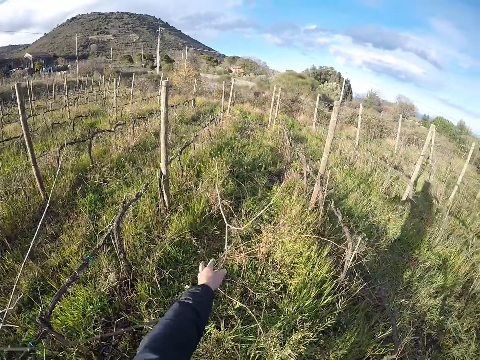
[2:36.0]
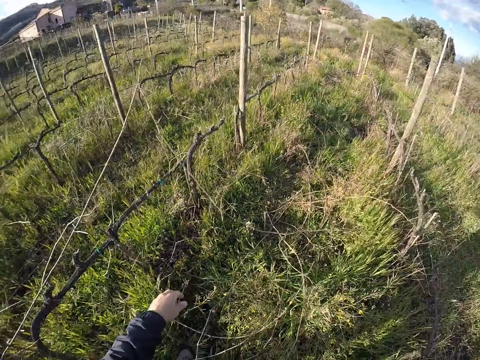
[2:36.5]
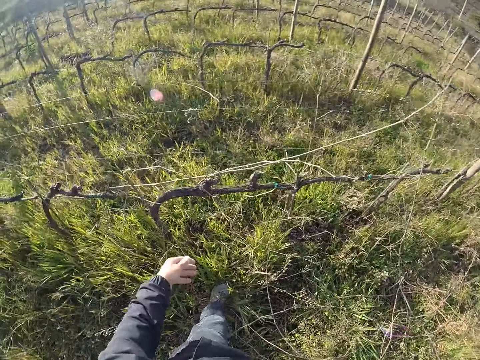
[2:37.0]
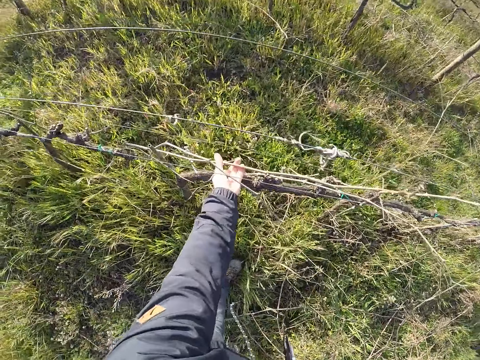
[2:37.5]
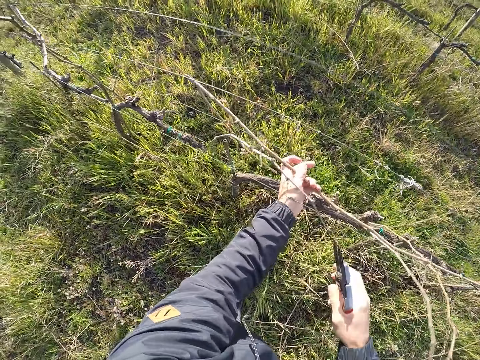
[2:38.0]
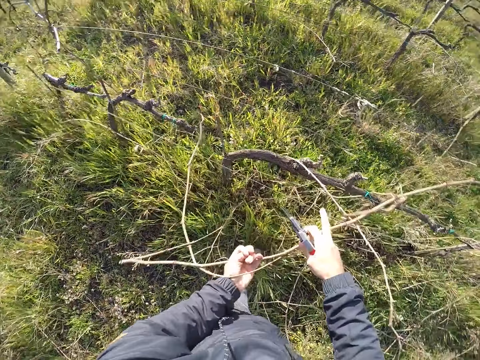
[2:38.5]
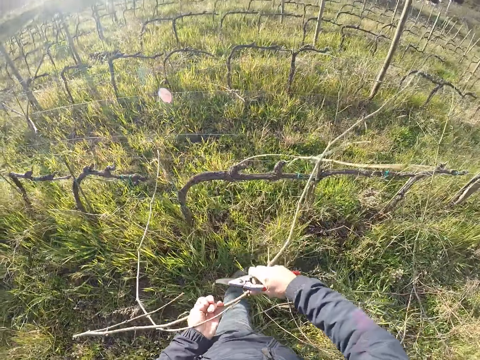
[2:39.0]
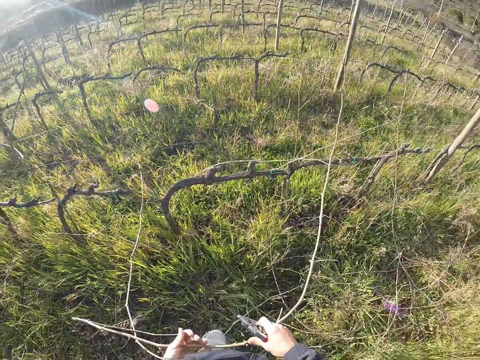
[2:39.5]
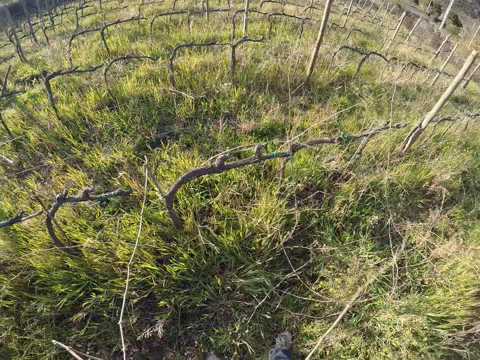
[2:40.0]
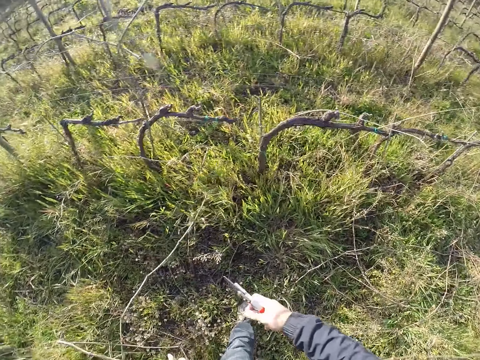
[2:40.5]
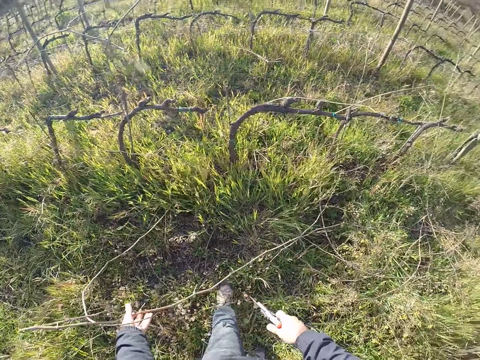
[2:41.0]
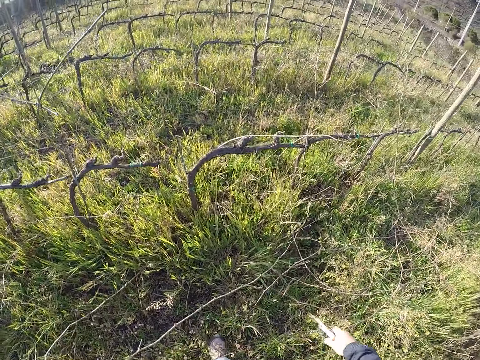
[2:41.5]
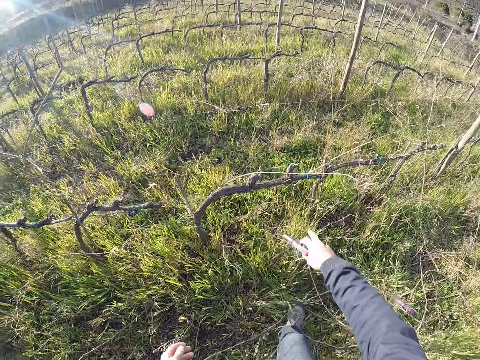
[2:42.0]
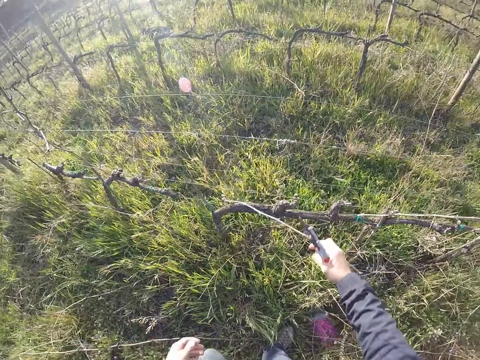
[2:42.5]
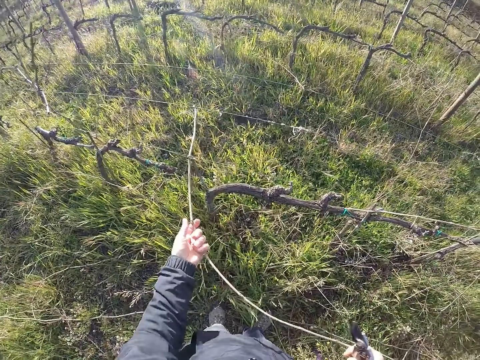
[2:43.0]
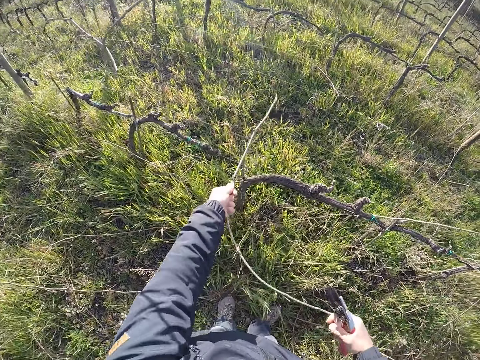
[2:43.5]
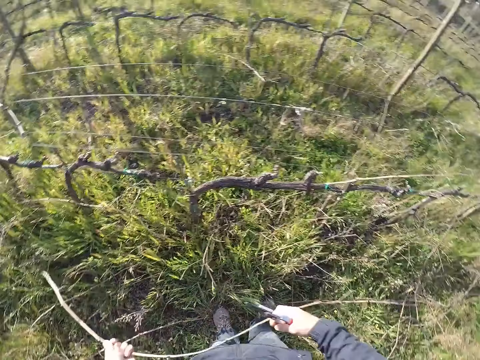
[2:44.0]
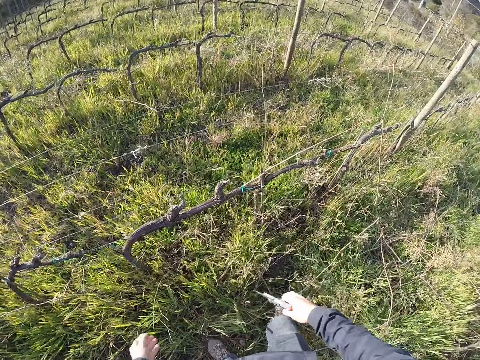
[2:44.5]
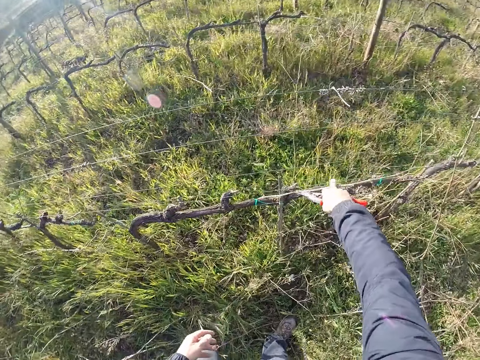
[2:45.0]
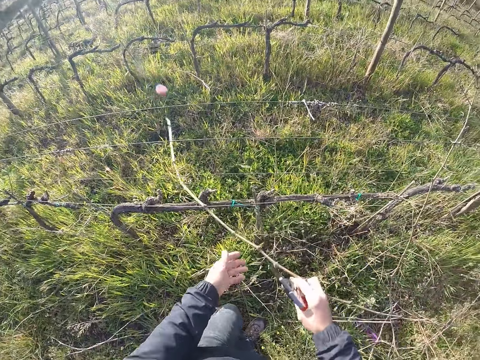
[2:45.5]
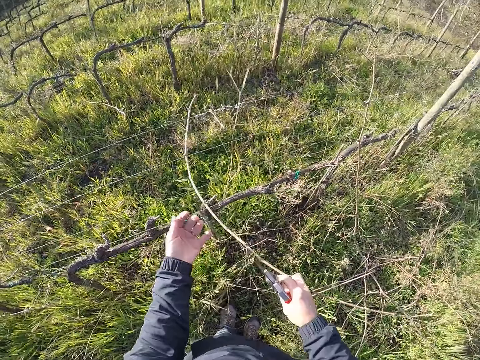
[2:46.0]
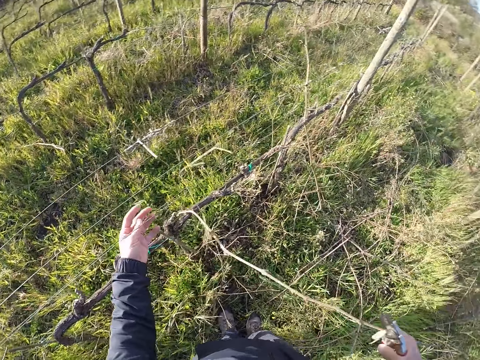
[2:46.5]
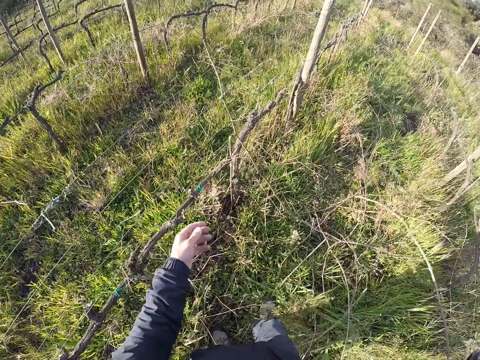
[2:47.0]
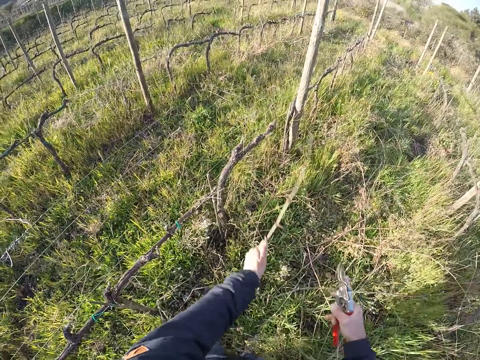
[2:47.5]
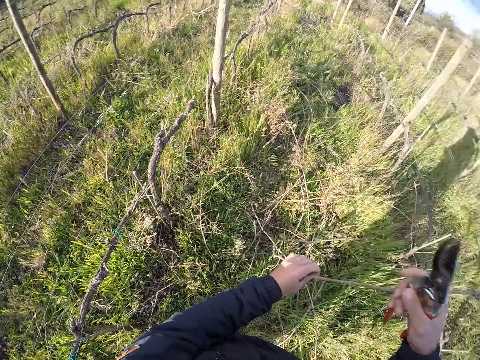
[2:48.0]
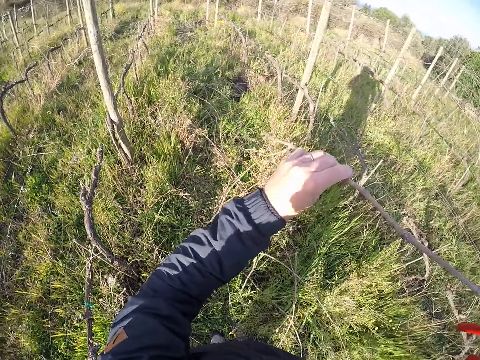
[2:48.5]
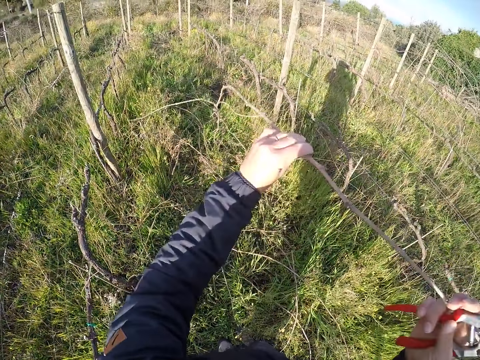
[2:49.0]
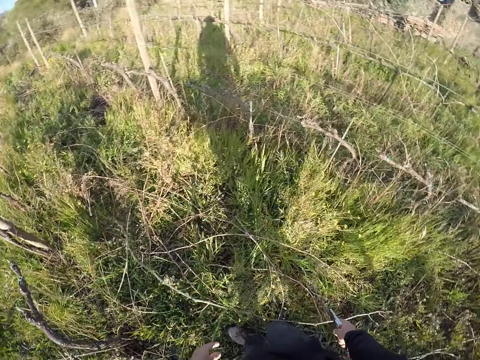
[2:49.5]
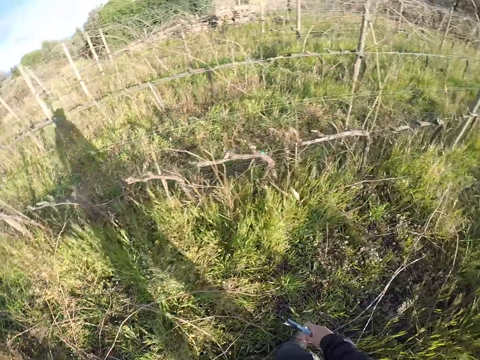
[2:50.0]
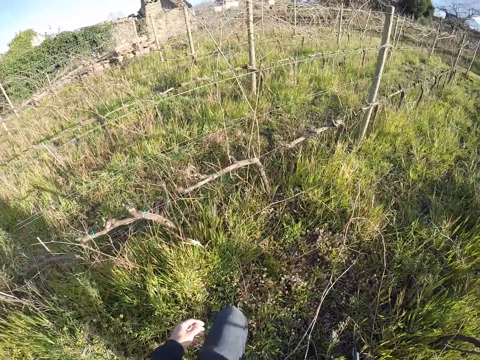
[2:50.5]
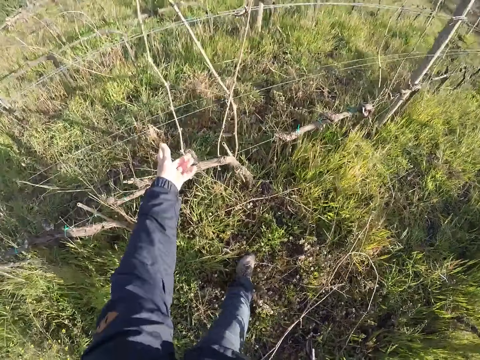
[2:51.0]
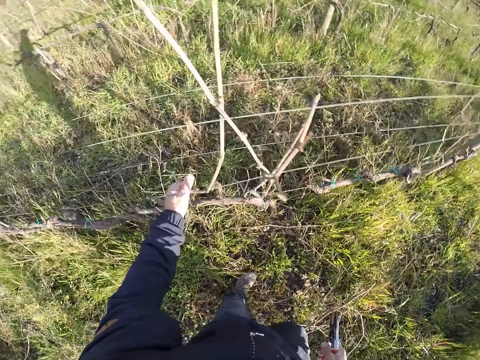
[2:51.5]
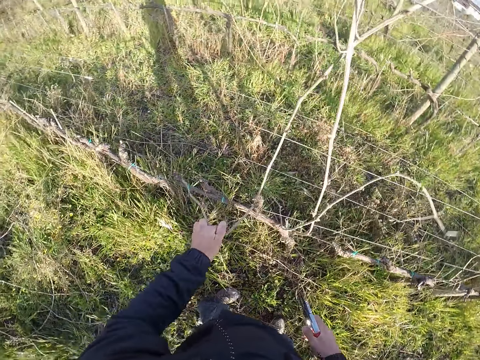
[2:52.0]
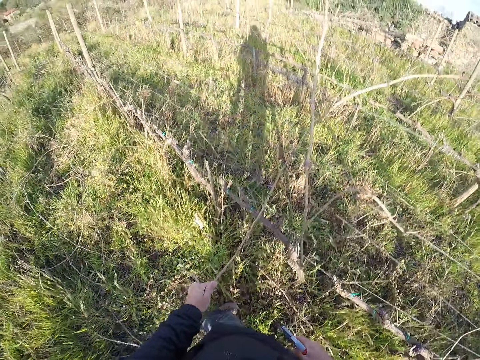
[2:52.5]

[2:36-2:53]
The camera wearer drops the stick in his left hand on the ground. He holds a stick on the barbed wire with his right hand. He pulls the stick from the barbed wire with both hands. He drops the stick on the floor with his left hand. He holds a stick on the barbed wire with his right hand. He passes the stick in his right hand to his left hand. He pulls the stick from the barbed wire with his left hand. He drops the stick in his left hand on the ground. He pulls a stick from the barbed wire with his right hand. He drops the stick in his right hand on the ground. He pulls a stick from the barbed wire with his left hand. He passes the stick in his left hand to his right hand. He drops the stick in his hands on the ground. He turns around. He pulls a stick from the barbed wire with his left hand.

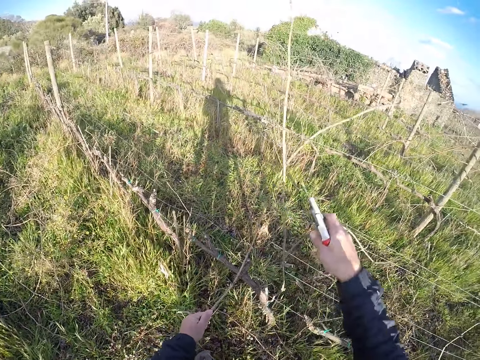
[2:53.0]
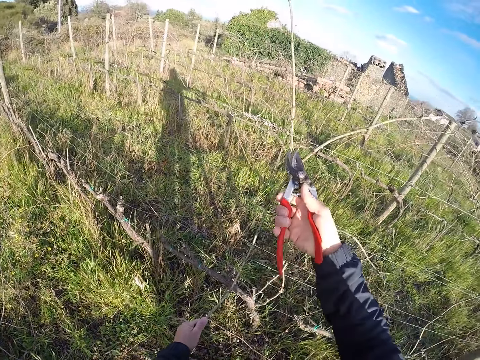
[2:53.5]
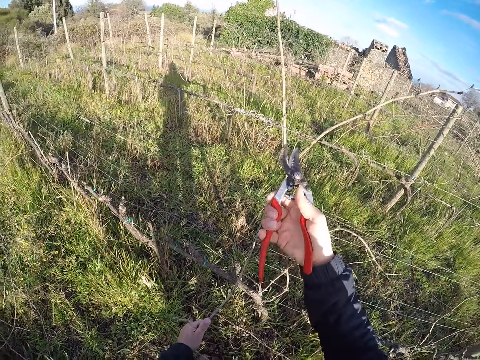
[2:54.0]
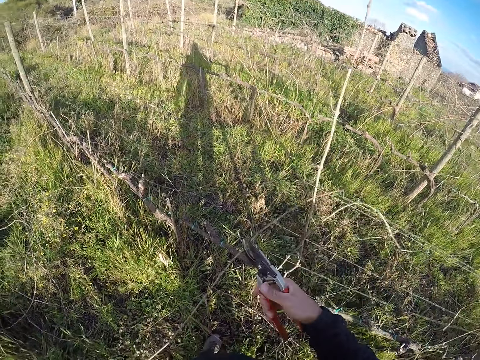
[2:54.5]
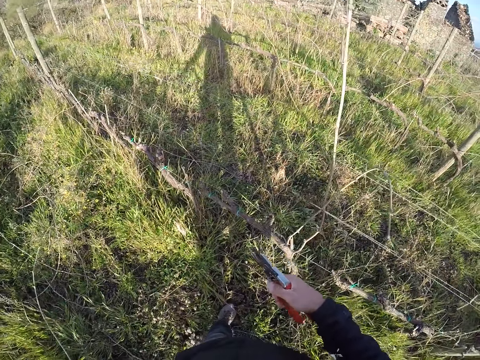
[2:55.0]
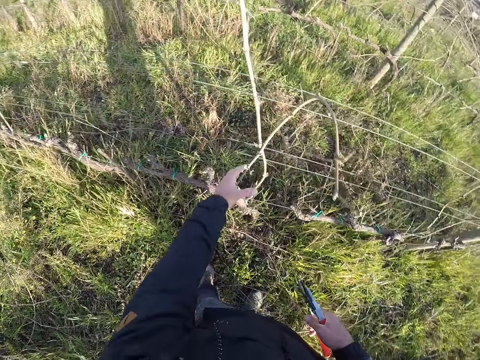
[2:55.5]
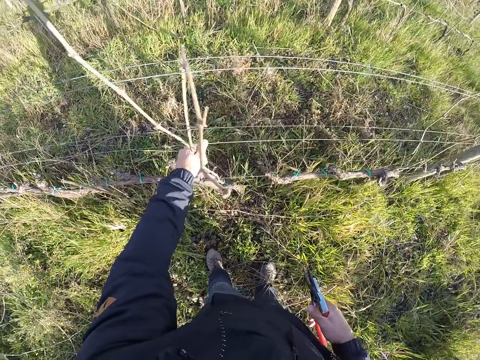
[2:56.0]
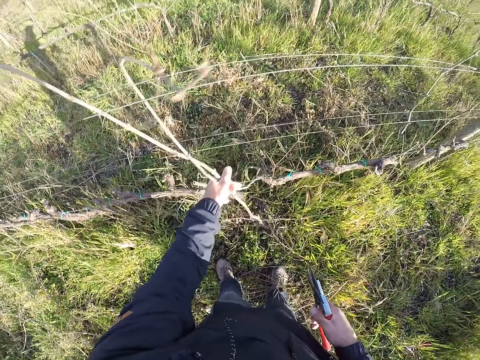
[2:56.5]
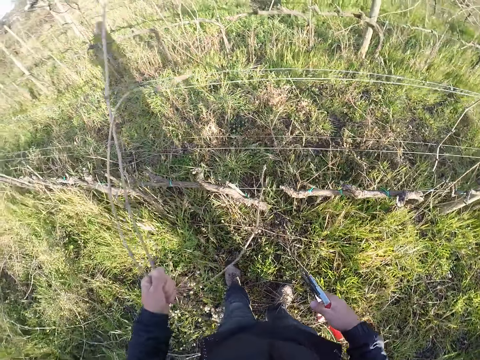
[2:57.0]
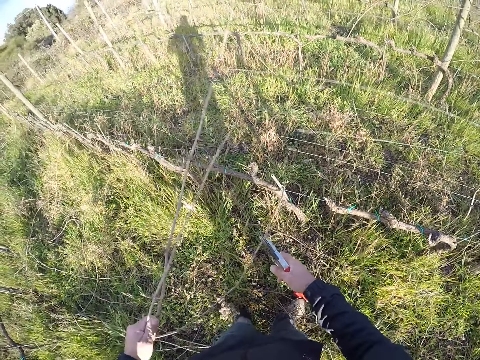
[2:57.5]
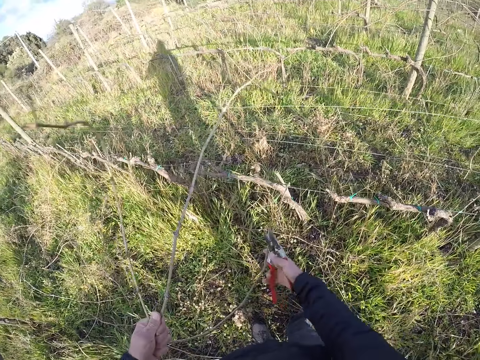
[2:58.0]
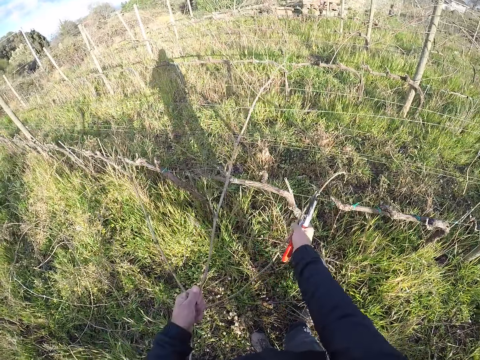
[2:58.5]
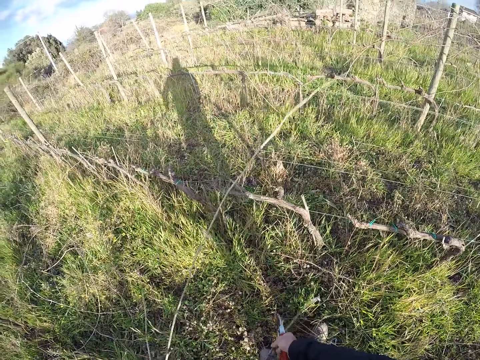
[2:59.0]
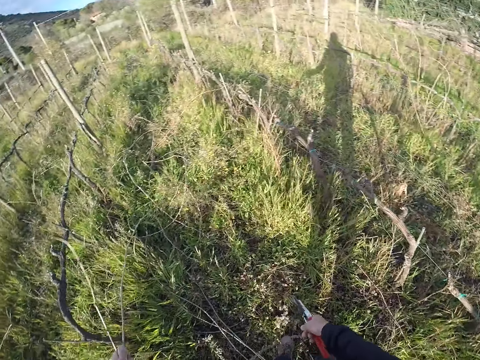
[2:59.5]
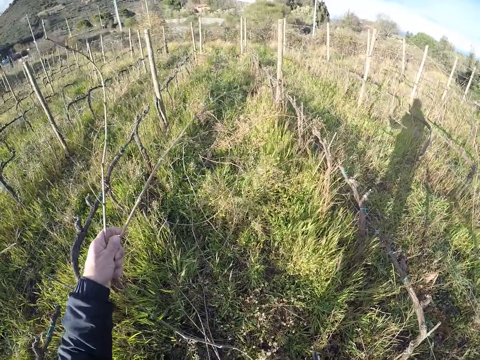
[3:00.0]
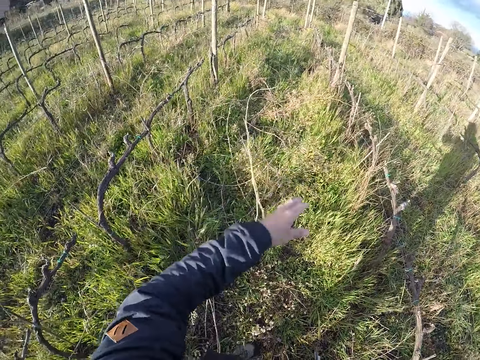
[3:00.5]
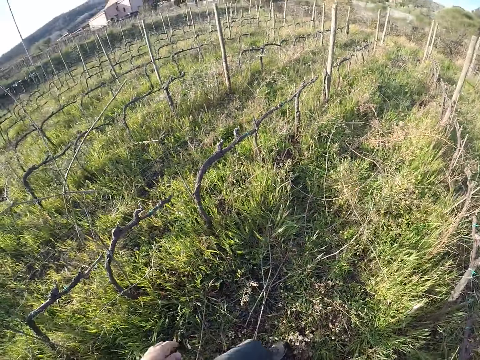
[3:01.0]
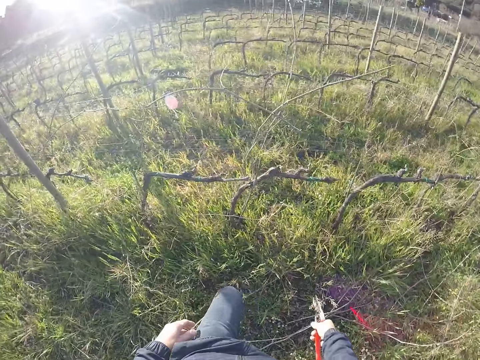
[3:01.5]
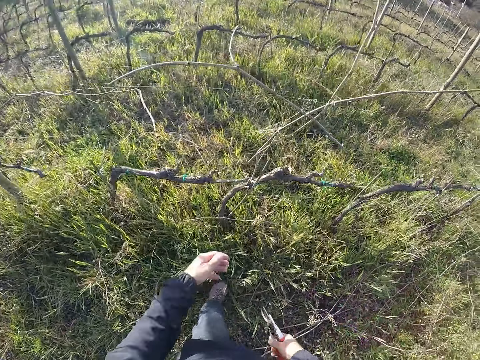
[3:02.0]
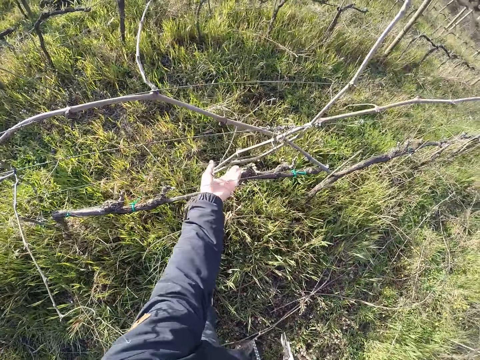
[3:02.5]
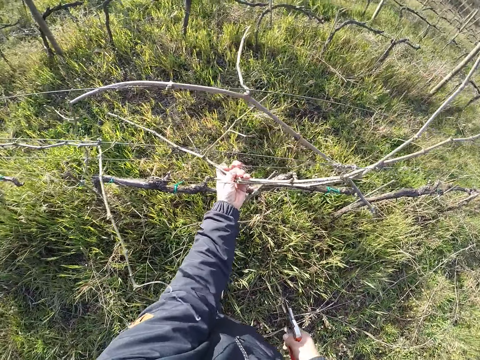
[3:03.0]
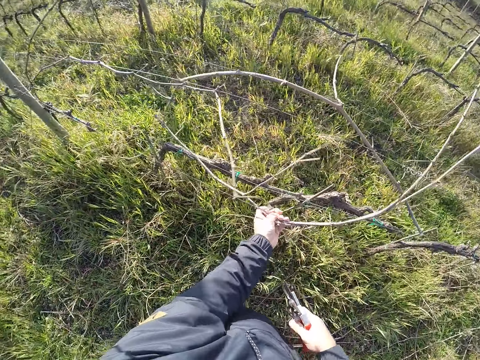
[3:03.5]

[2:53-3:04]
The camera wearer cuts the stick or dry branch from the barbed wire with the secateurs or pliers in his right hand. He drops the stick in his left hand on the ground. He pulls two sticks from the barbed wire with his left hand. He cuts the dry branch with the pliers. He pulls the sticks from the barbed wire with both hands. He drops the sticks on the ground with his left hand. He turns around. He pulls a stick from the barbed wire with his left hand.
